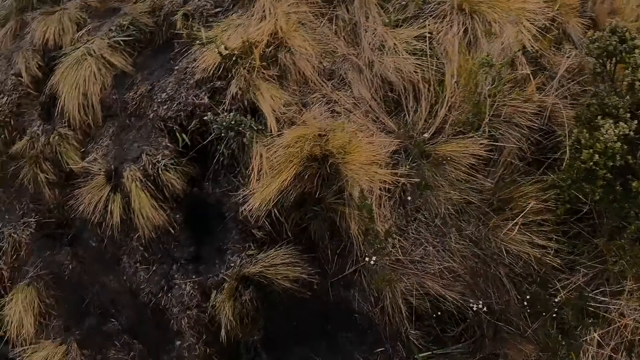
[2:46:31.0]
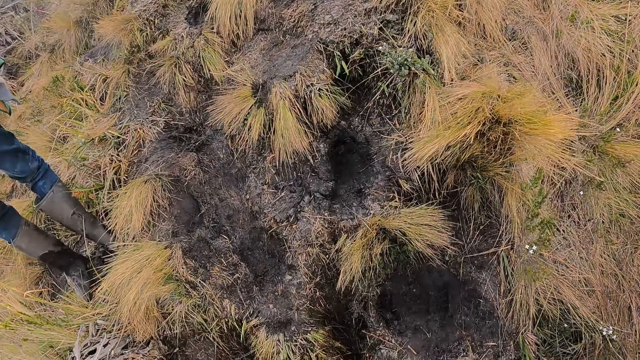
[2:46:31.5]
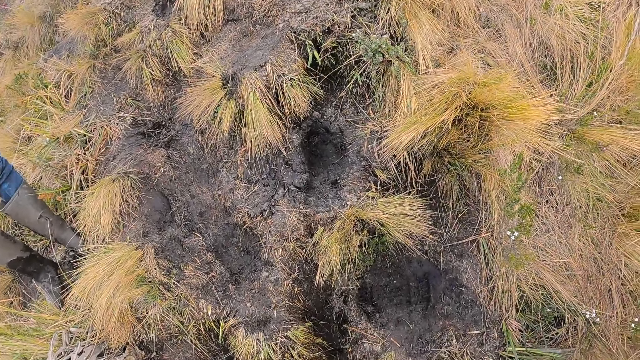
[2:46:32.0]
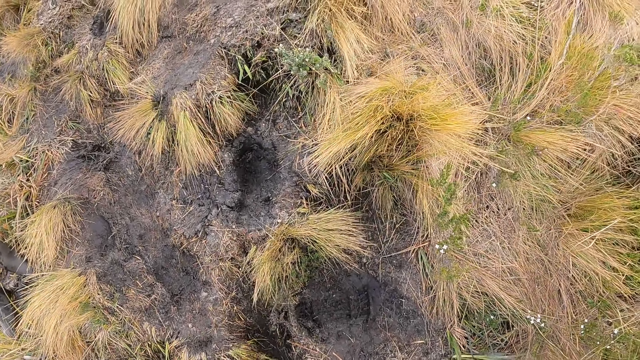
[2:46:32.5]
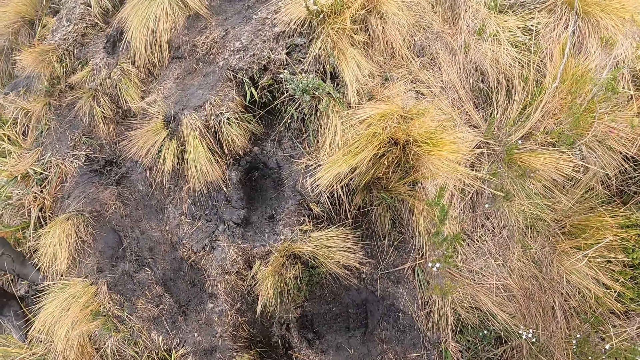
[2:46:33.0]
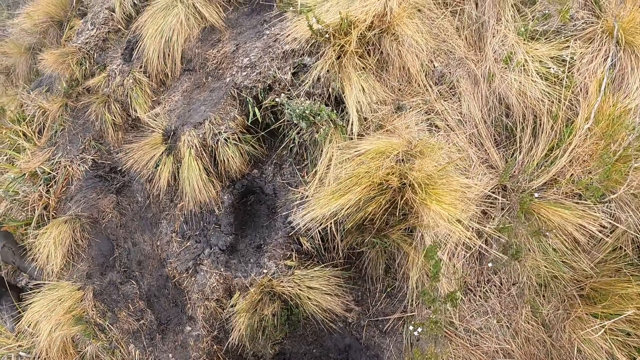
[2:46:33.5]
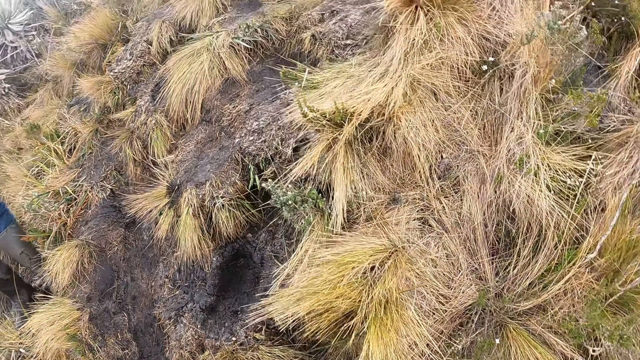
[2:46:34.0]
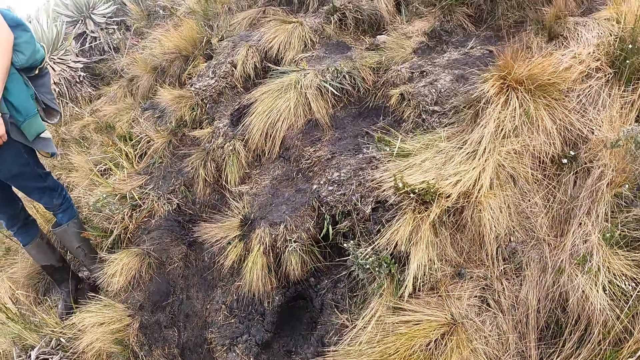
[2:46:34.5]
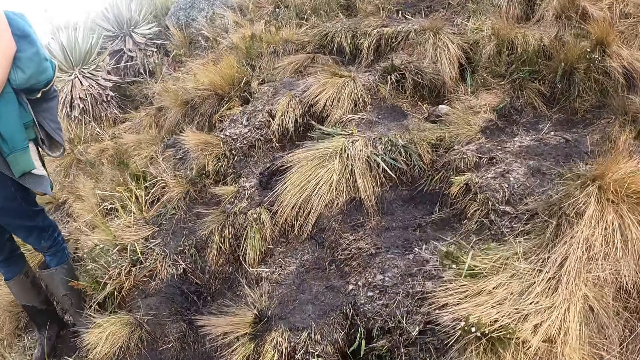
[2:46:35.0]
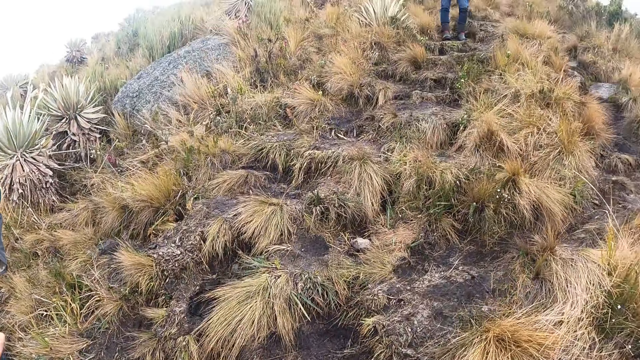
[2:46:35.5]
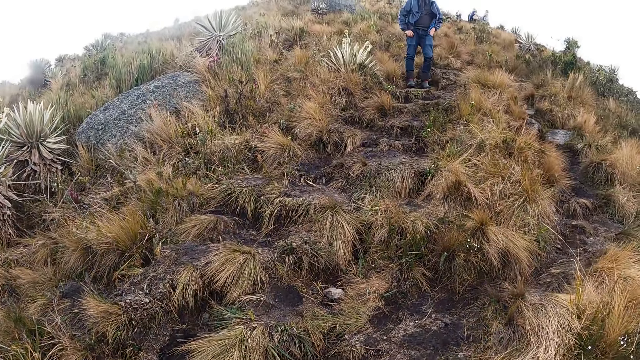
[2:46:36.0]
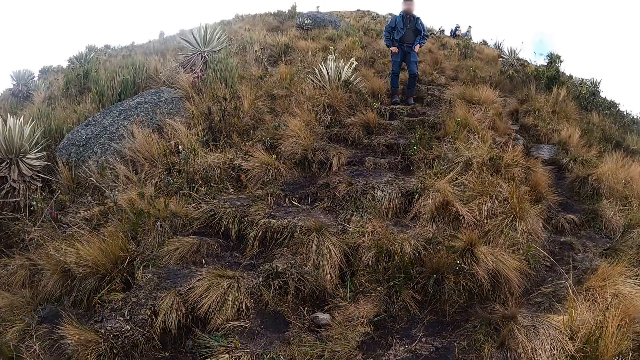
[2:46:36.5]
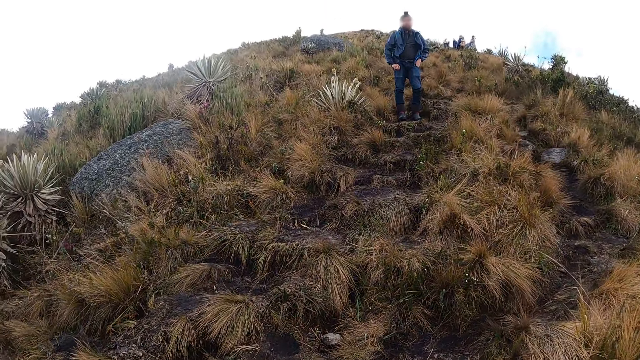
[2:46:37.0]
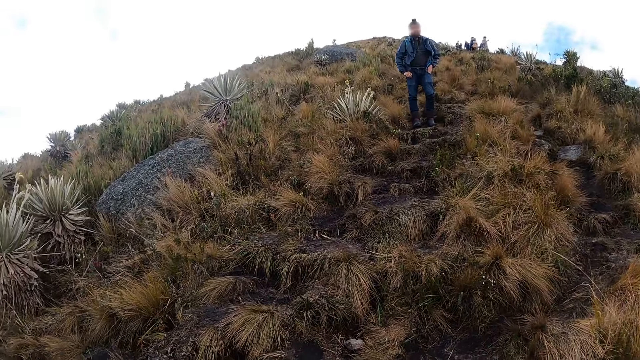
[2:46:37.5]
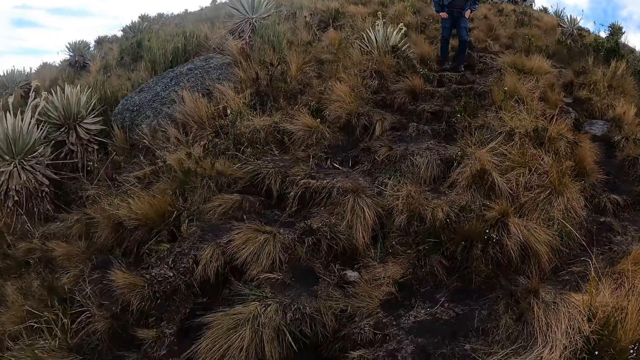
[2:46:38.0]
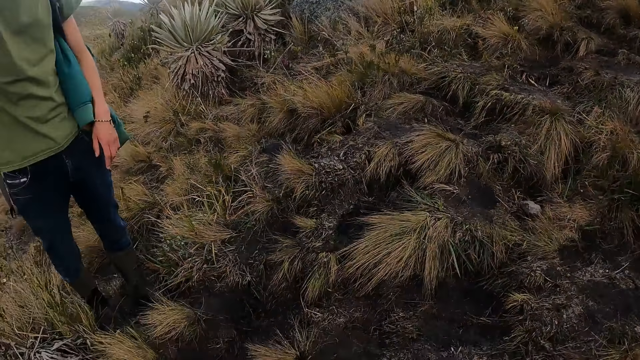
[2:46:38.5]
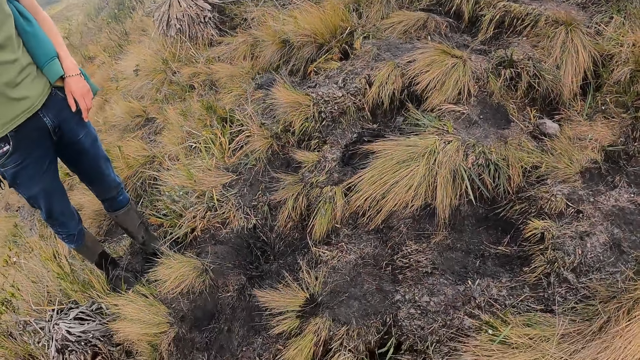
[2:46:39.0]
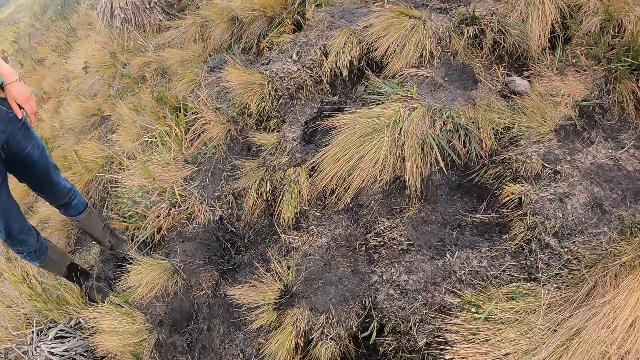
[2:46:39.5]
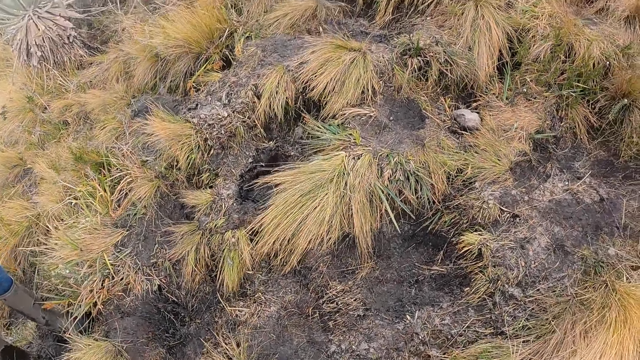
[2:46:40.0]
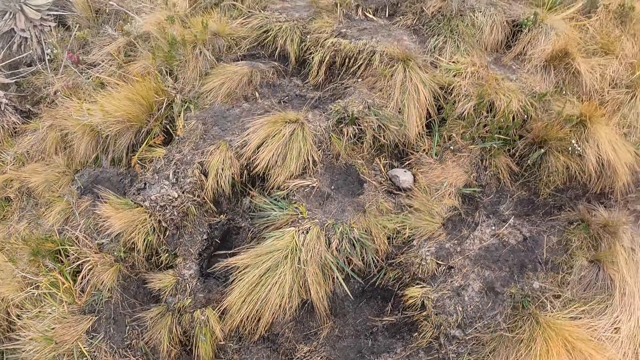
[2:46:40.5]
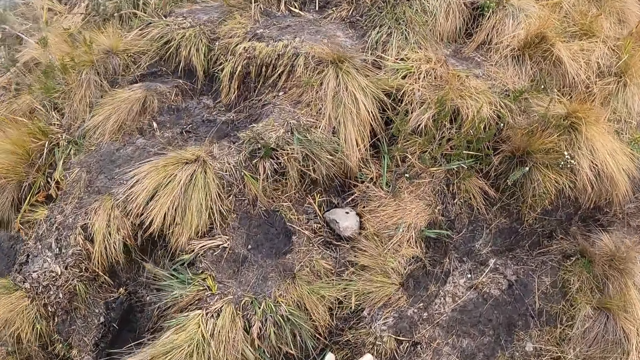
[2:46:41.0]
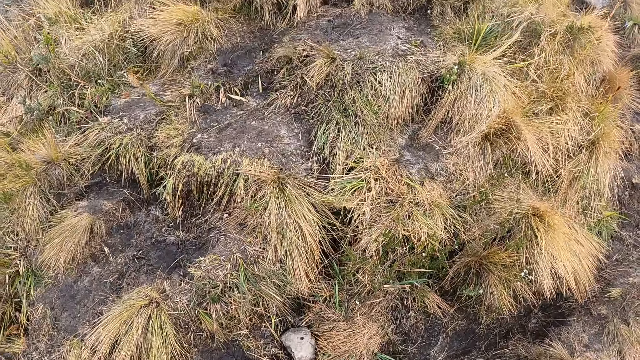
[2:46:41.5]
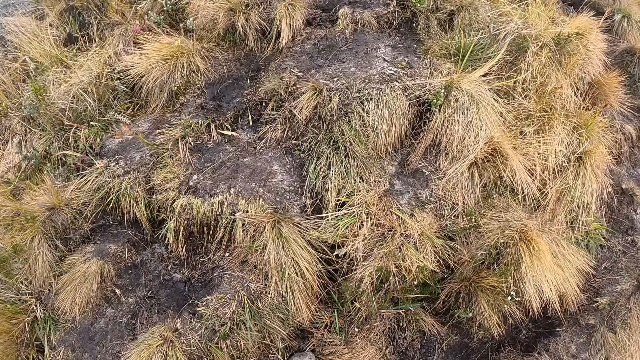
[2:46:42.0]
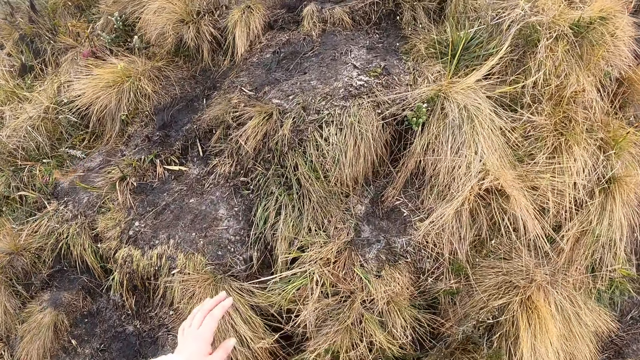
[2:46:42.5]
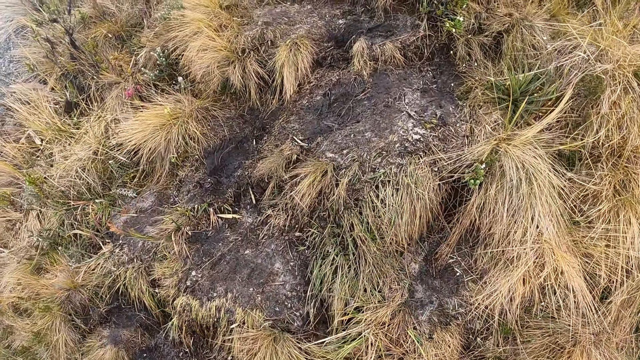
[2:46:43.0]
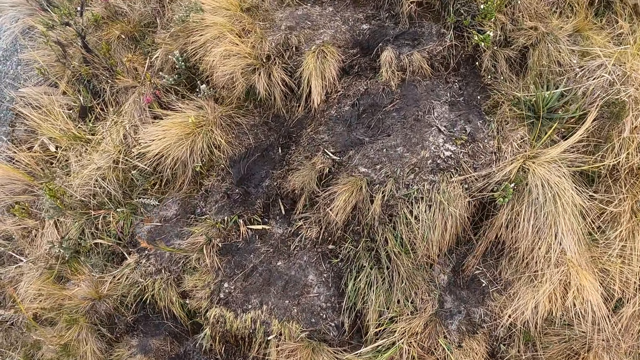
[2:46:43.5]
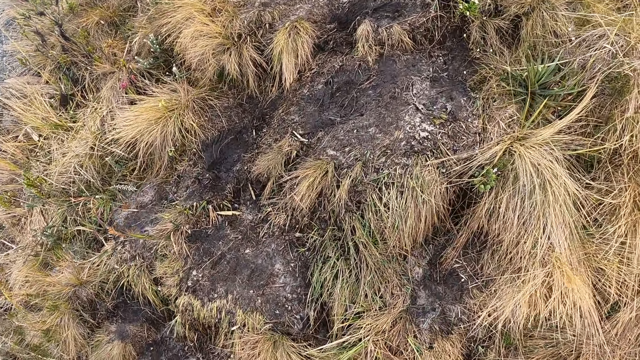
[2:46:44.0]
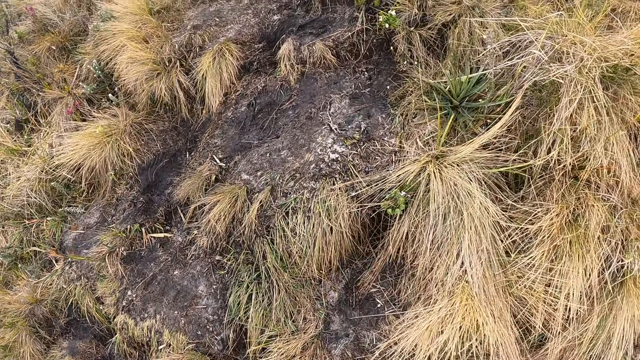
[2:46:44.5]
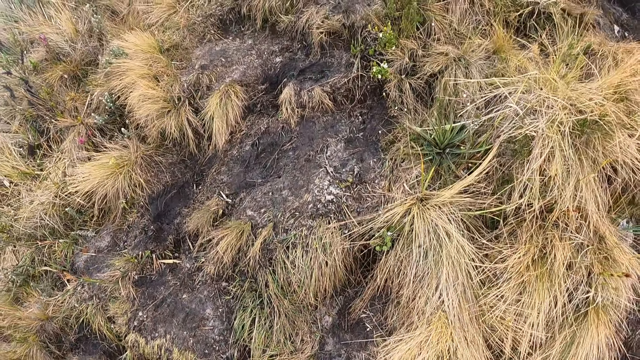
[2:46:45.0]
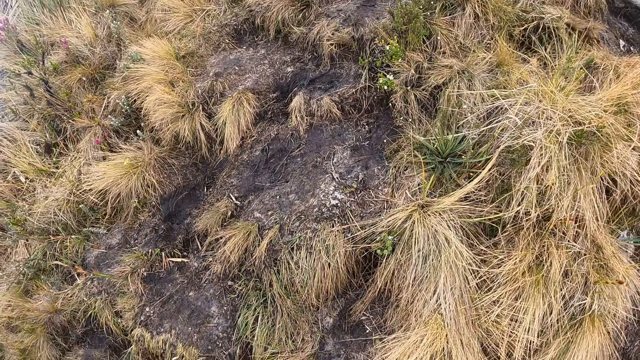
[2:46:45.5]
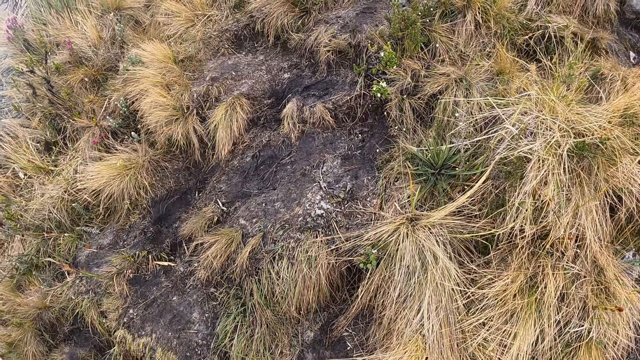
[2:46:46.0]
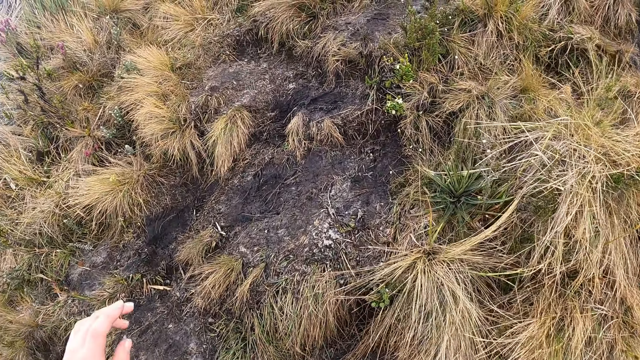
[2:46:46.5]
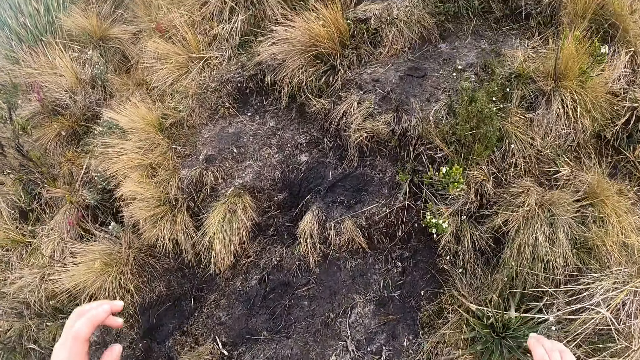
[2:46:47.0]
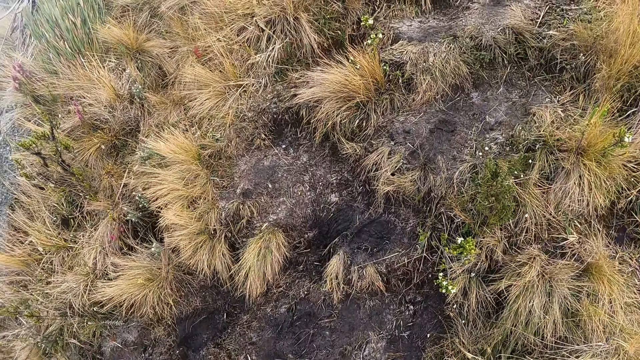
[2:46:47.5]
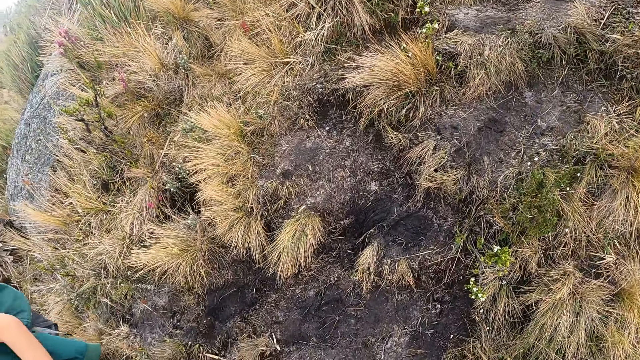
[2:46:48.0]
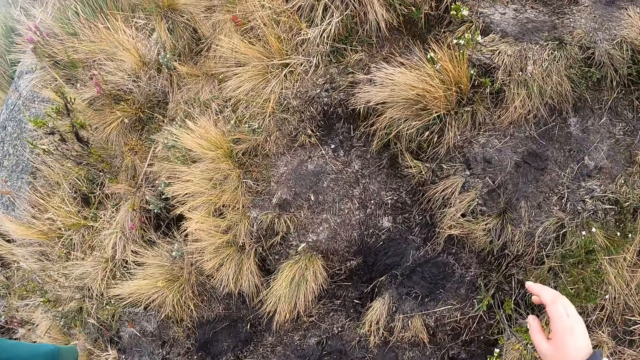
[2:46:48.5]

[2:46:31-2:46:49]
The camera wearer walks on the field. They walk up the hill.

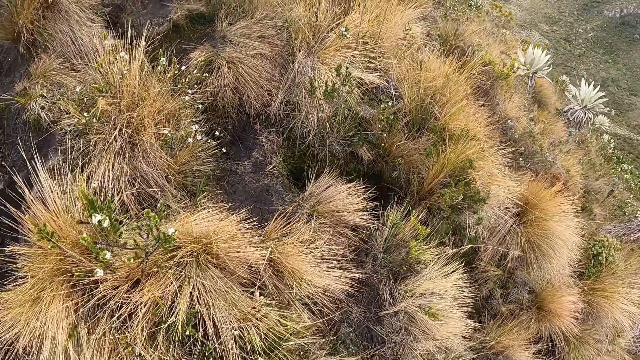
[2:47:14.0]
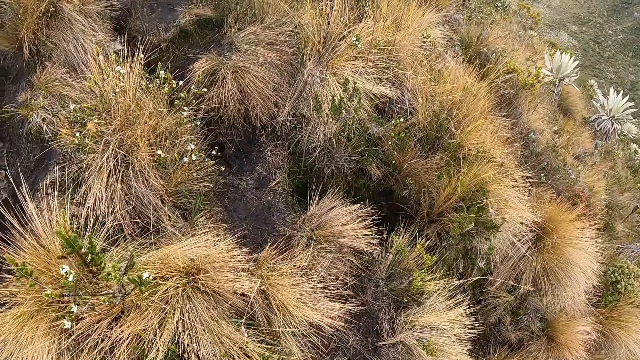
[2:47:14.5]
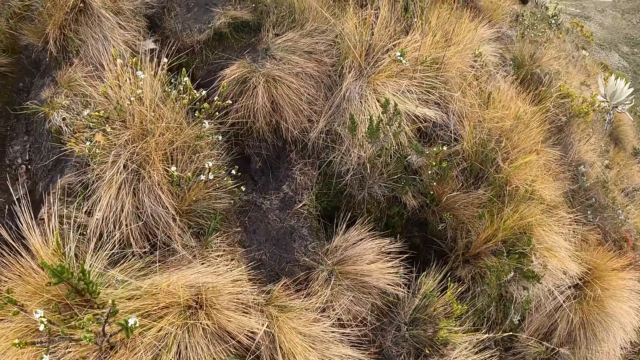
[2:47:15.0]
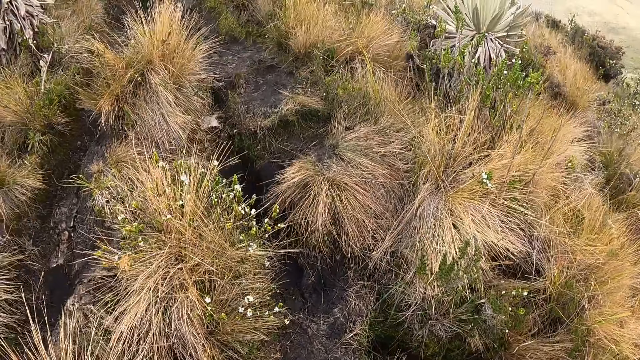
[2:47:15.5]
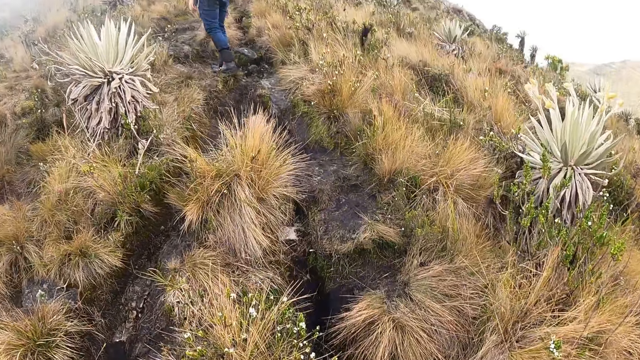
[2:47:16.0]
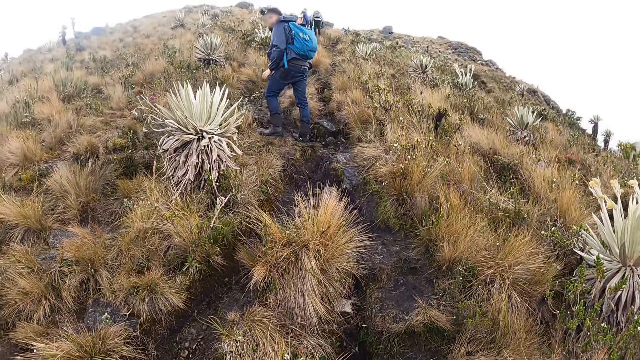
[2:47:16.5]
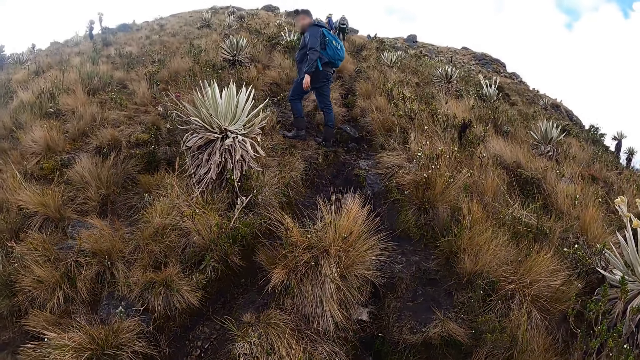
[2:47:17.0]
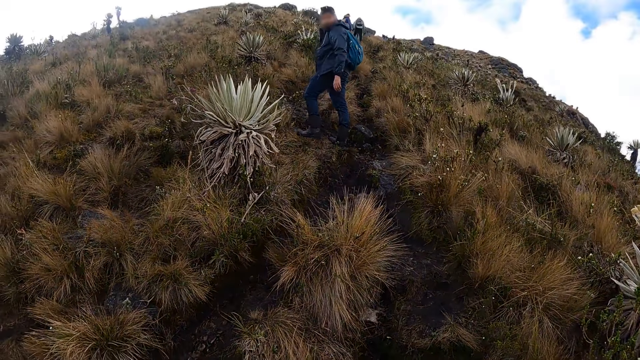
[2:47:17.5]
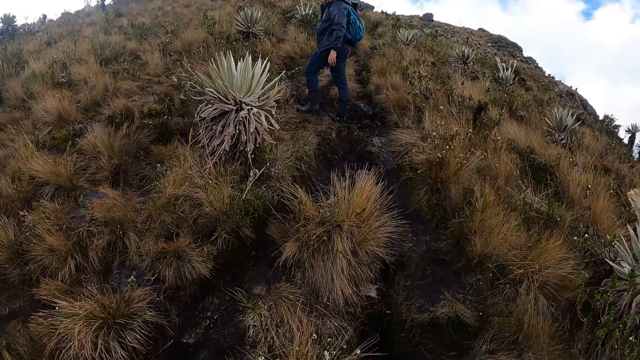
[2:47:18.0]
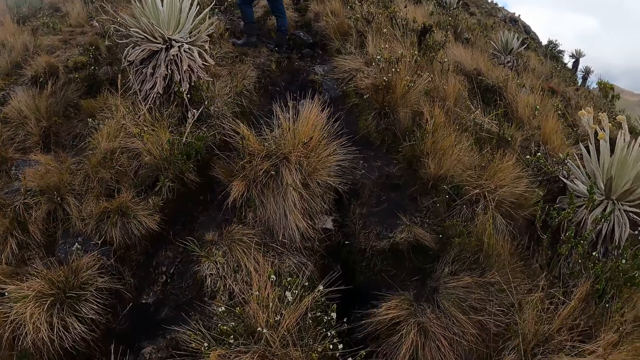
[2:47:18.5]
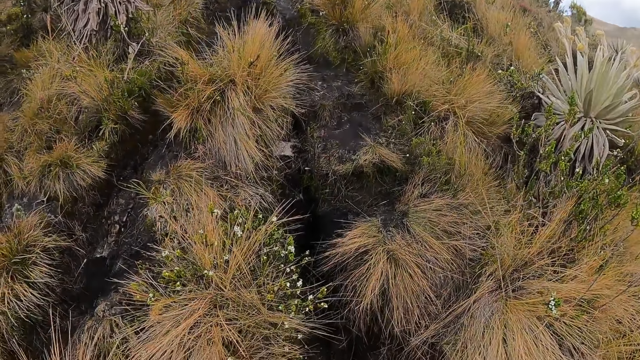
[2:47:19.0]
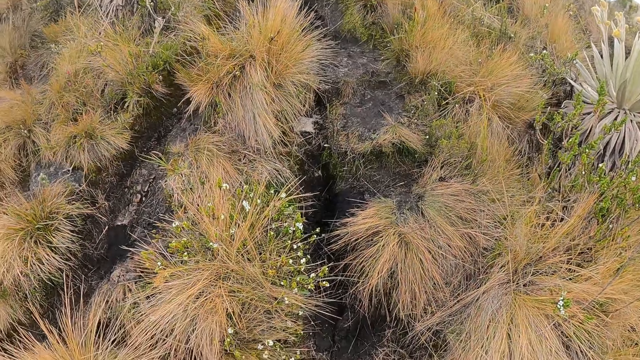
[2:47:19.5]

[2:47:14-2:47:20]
The camera wearer interacts with a man. They look at the man. They walk on the field.
